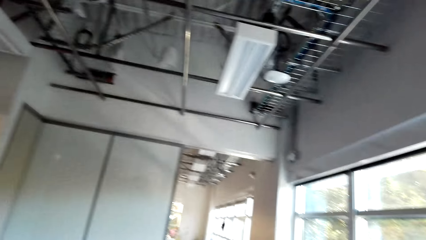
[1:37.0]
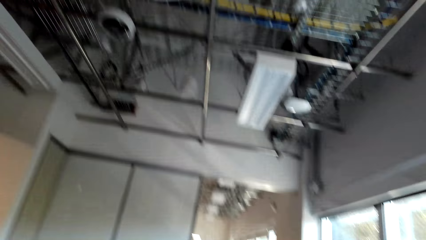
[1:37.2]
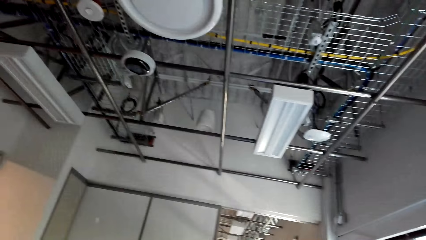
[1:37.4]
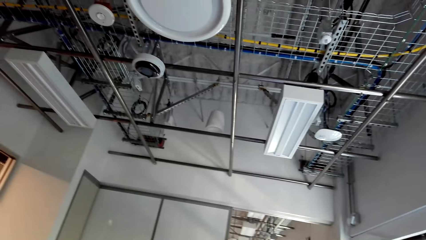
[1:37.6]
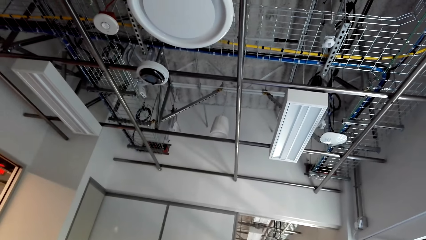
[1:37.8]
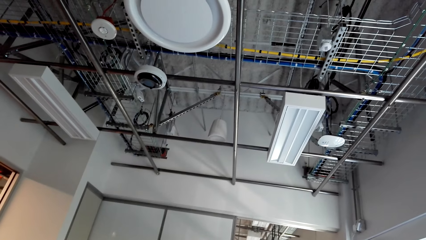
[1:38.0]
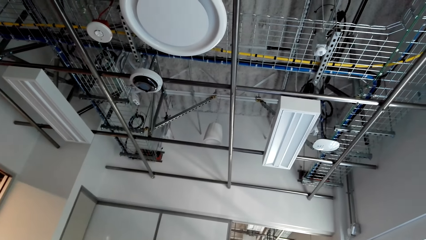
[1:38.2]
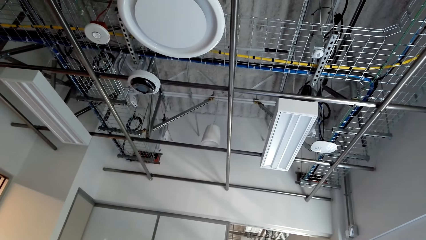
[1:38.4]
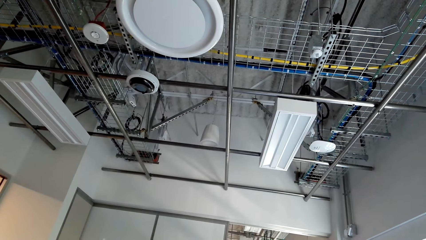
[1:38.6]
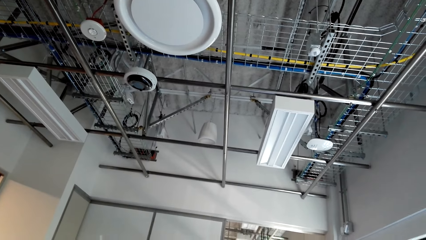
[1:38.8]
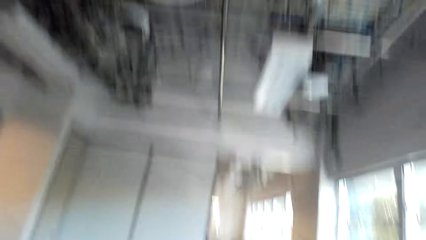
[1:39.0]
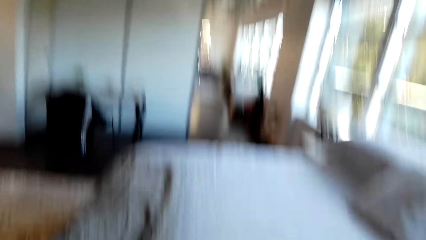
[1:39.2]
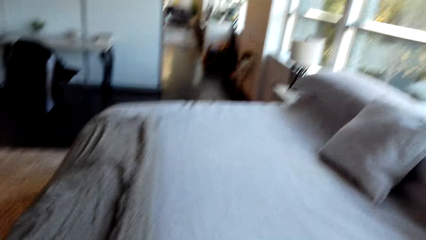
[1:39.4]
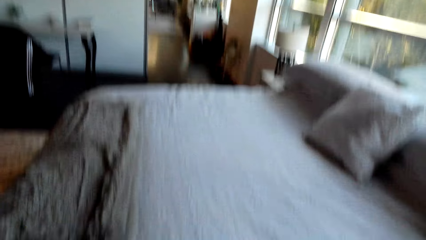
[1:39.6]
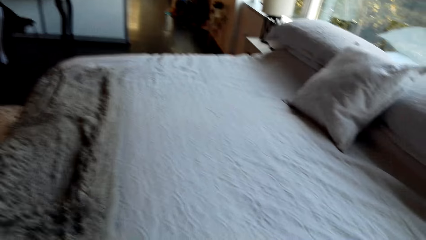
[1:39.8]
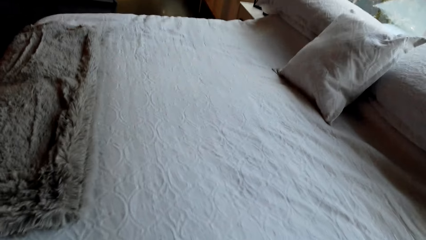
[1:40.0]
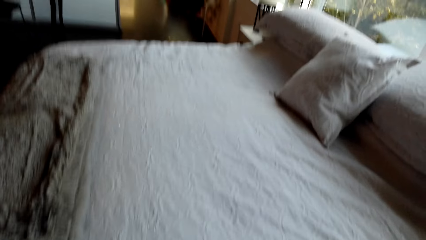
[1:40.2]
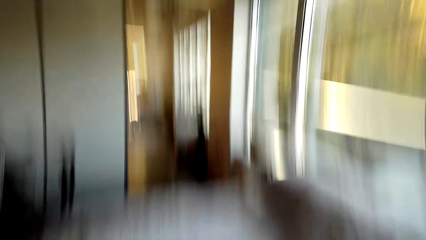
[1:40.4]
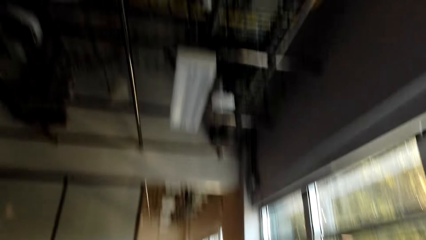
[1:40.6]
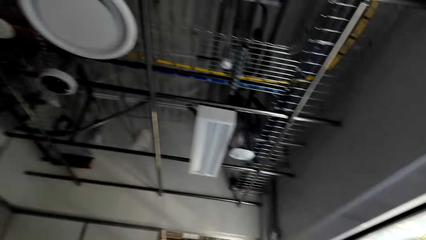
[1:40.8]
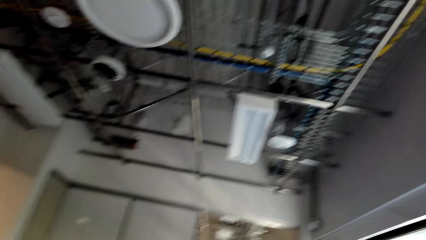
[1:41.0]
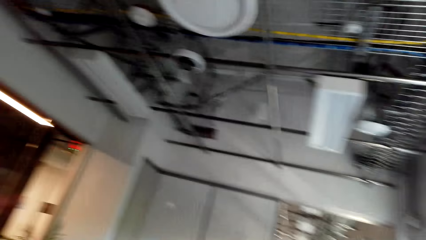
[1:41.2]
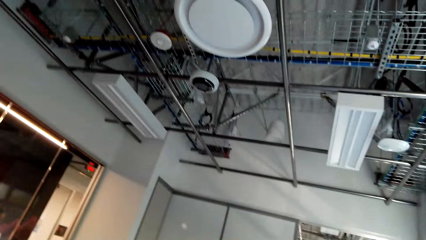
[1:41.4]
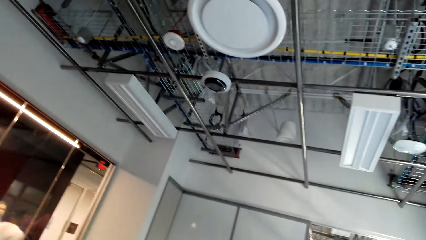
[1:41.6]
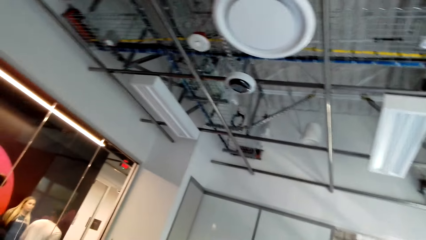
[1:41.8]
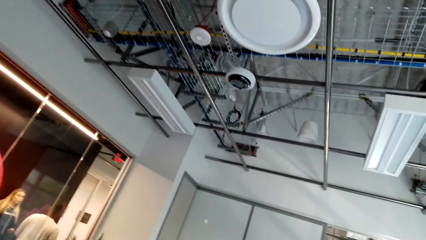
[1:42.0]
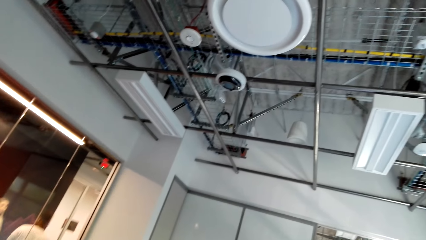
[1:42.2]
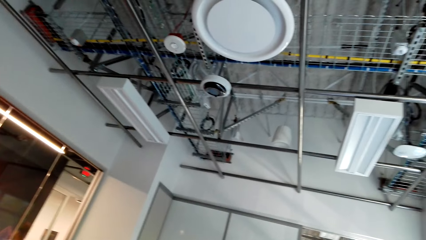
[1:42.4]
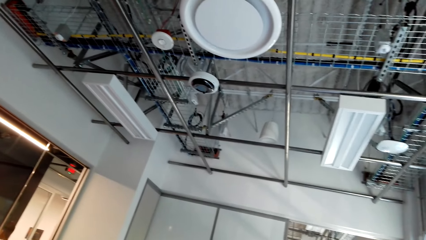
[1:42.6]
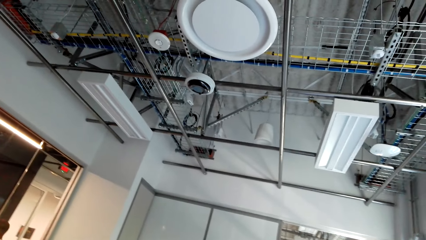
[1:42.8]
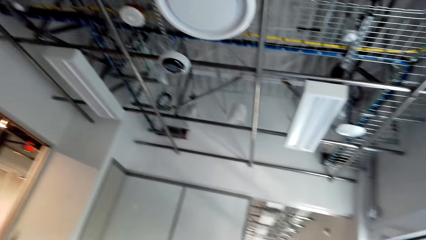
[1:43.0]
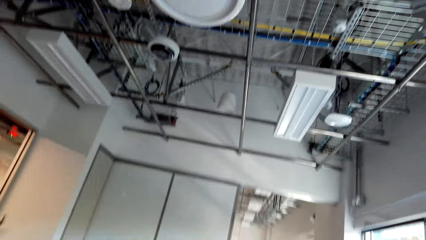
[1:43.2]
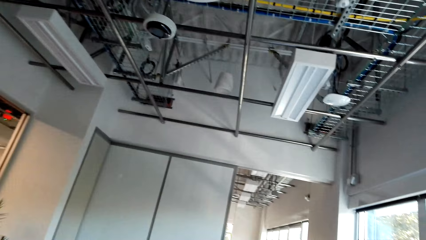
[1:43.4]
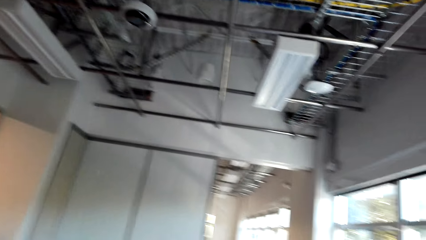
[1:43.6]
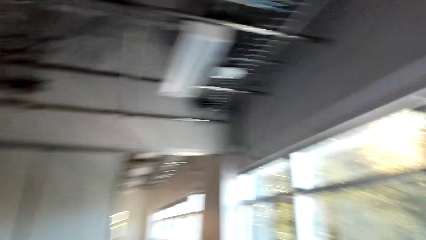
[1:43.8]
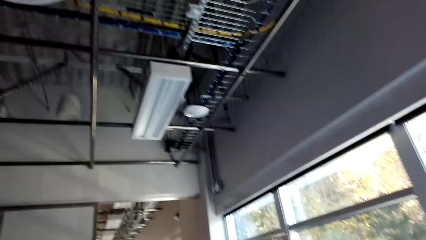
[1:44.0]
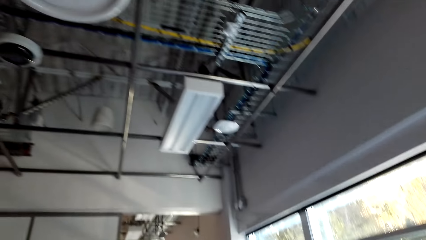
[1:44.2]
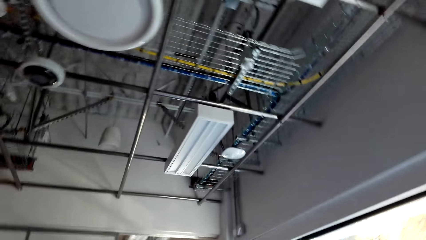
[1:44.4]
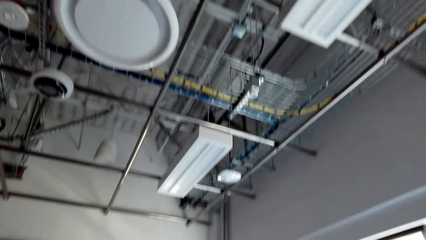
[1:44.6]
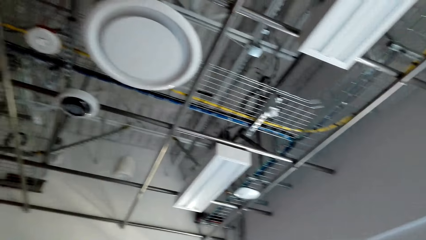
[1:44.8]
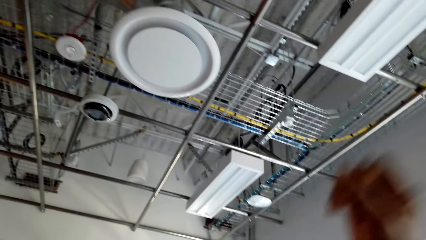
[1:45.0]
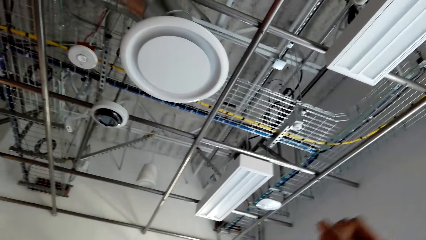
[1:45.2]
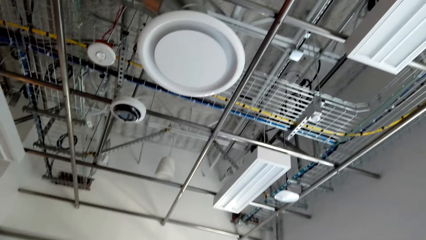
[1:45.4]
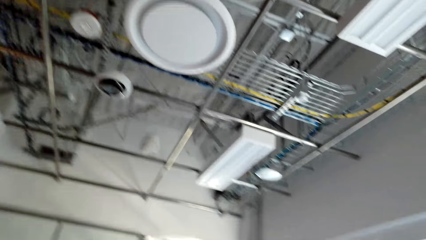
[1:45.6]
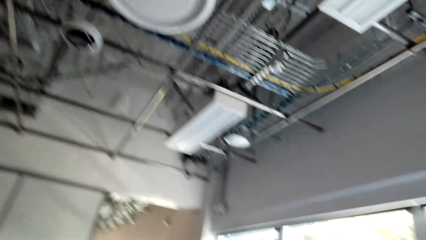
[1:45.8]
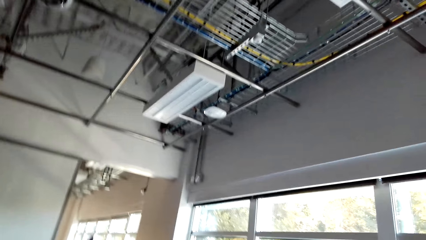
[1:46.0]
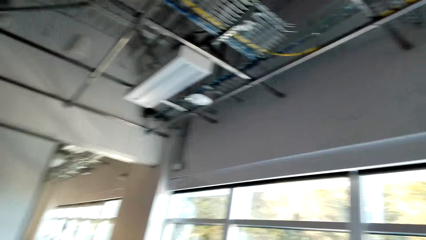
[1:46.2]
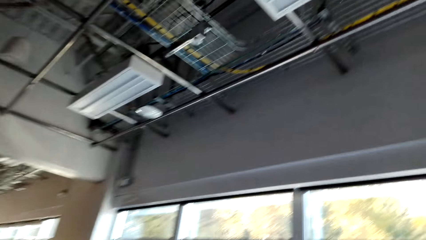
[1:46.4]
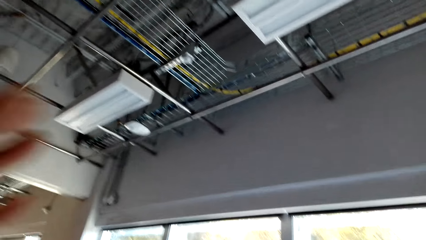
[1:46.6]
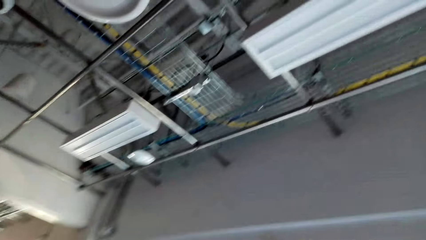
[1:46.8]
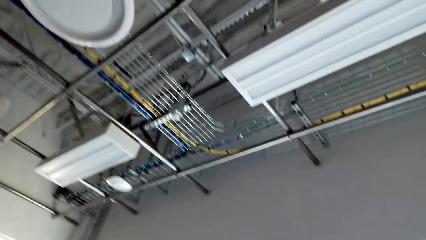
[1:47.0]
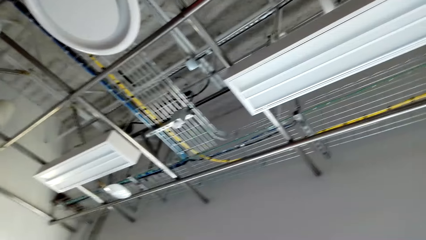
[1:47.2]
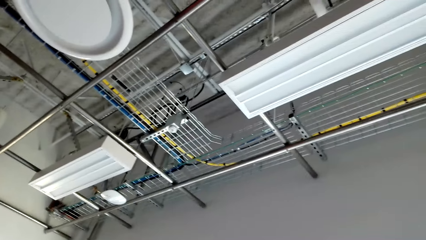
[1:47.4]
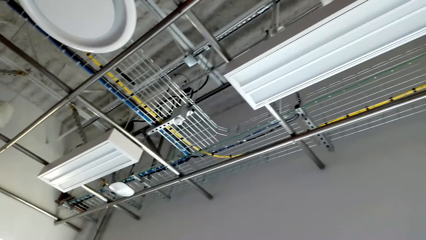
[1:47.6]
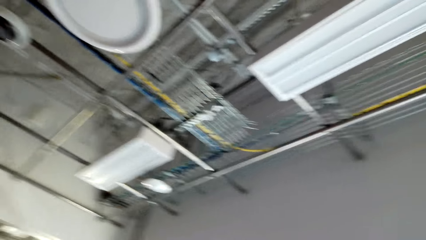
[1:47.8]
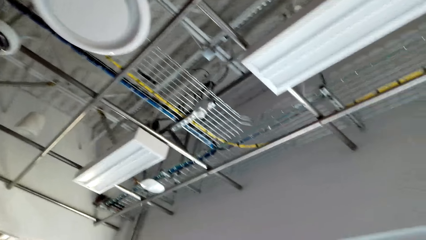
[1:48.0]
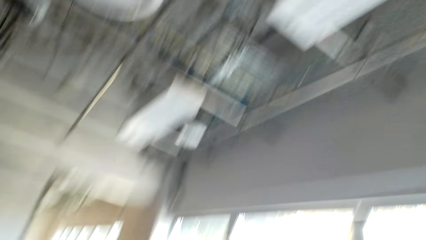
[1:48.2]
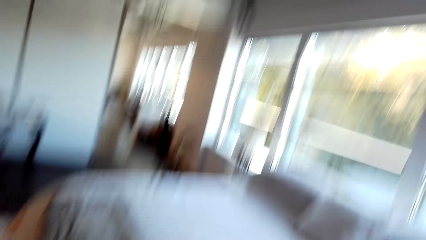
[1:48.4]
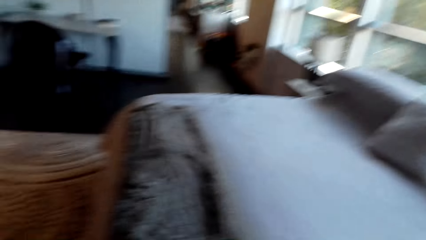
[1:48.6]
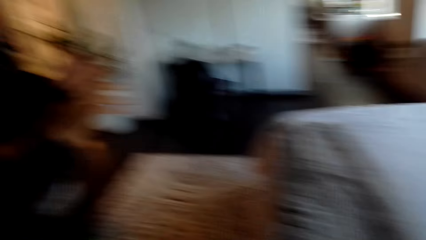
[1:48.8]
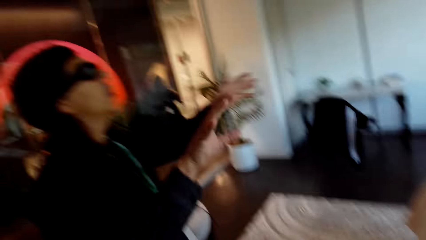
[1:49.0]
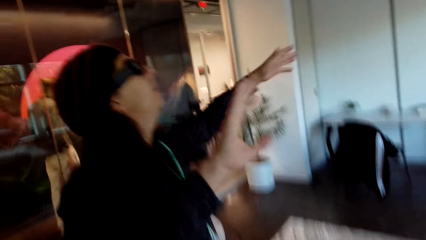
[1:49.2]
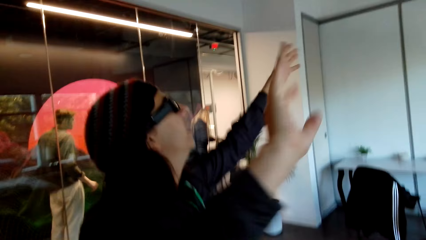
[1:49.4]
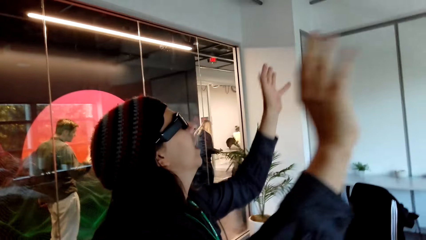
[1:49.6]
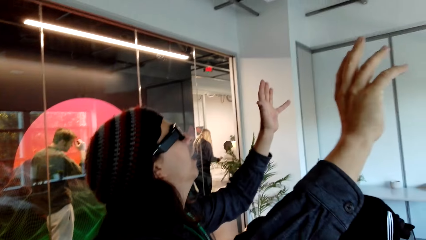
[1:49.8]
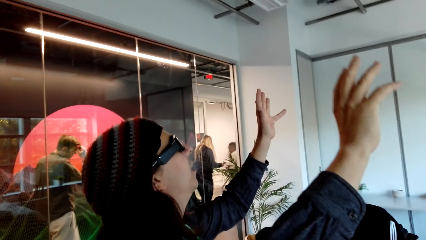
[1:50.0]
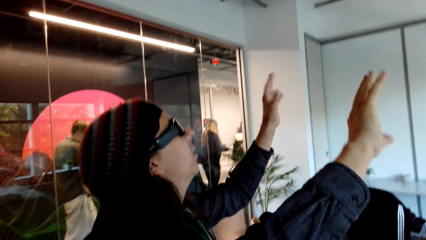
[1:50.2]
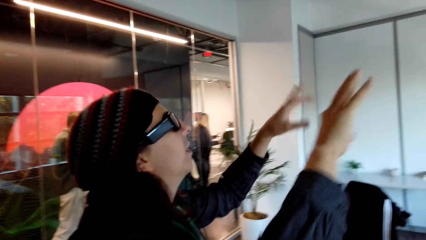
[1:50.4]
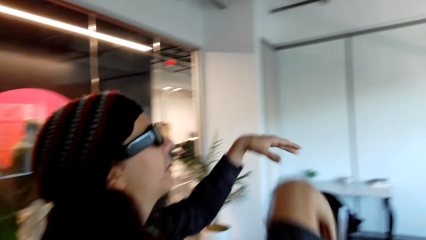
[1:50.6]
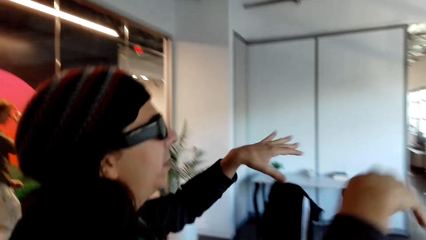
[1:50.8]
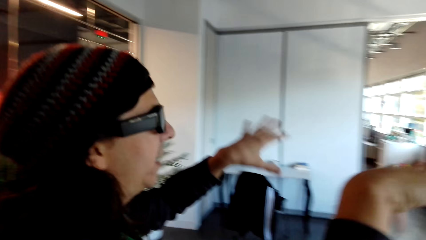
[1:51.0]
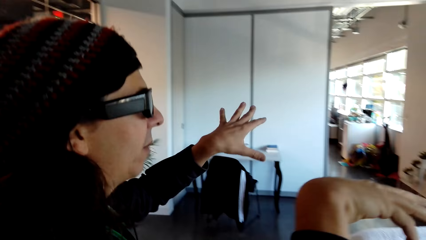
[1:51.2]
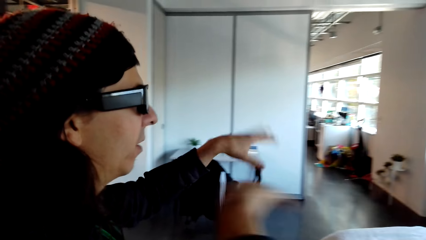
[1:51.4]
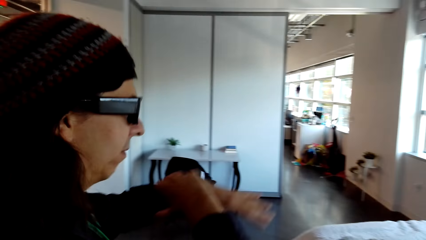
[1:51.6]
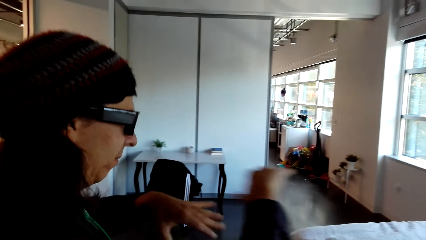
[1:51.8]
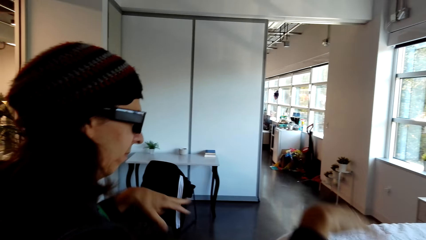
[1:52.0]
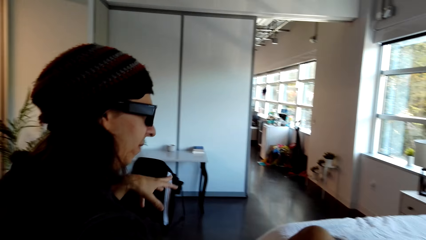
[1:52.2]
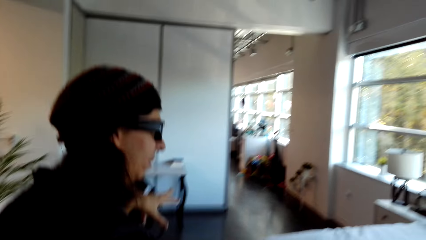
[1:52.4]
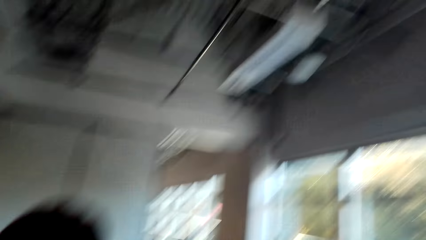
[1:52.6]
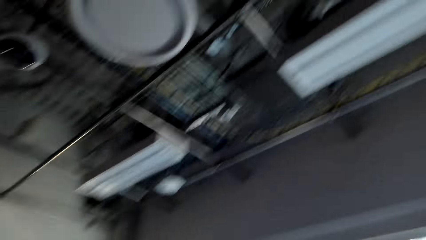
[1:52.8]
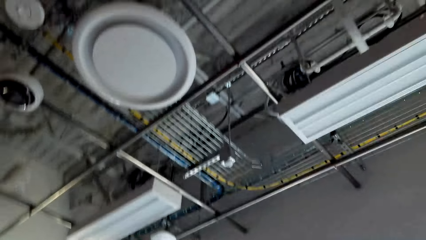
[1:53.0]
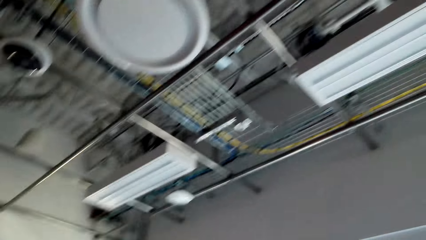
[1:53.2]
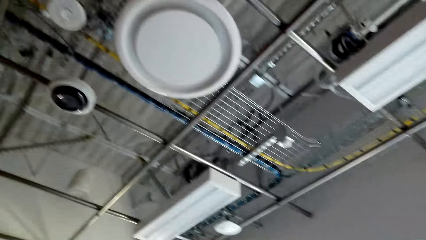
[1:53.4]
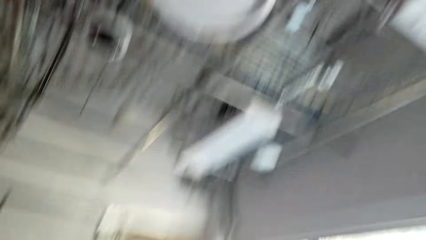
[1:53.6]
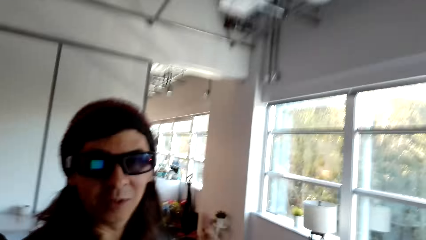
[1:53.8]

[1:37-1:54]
The camera wearer looks around.
